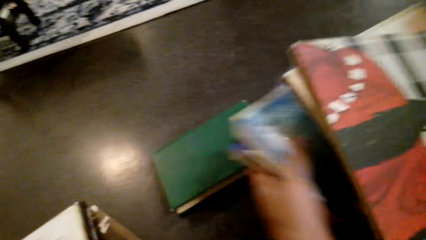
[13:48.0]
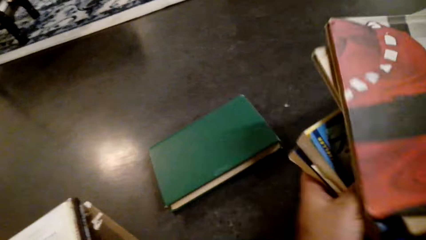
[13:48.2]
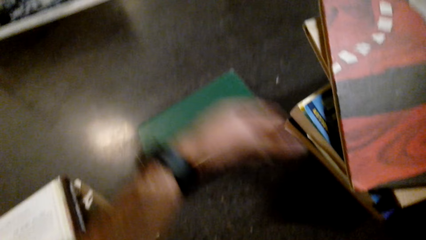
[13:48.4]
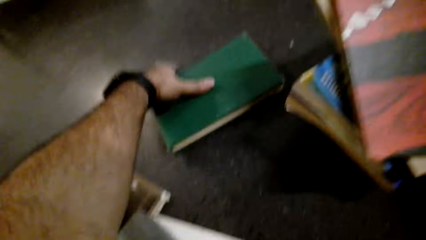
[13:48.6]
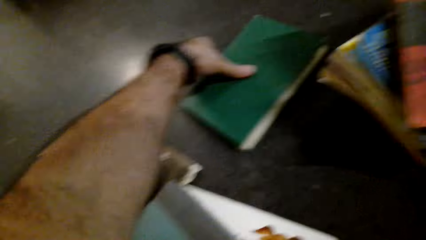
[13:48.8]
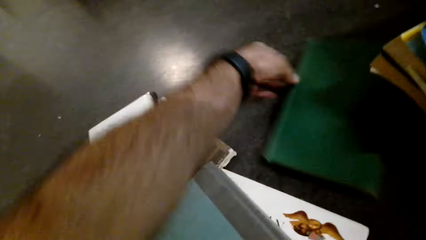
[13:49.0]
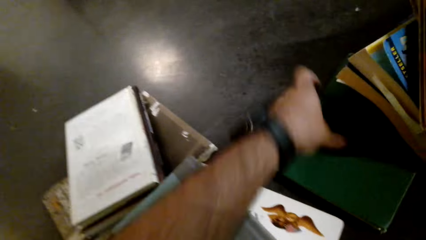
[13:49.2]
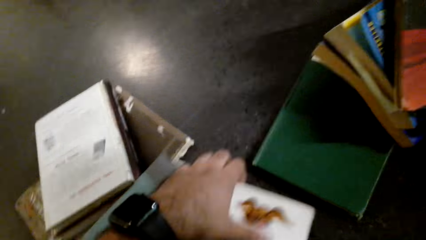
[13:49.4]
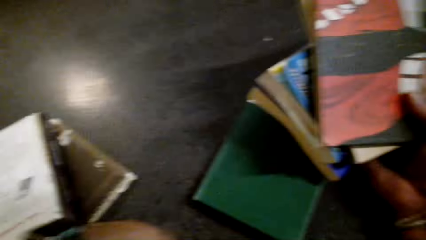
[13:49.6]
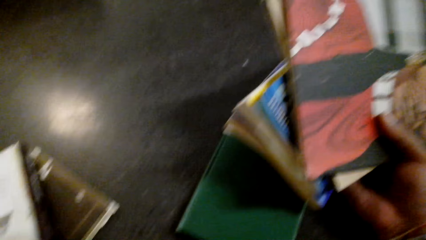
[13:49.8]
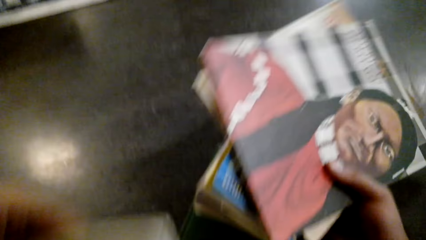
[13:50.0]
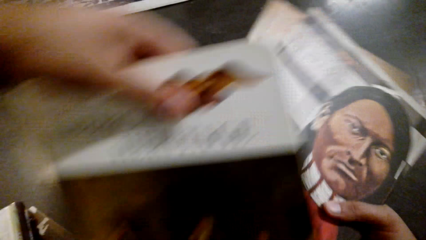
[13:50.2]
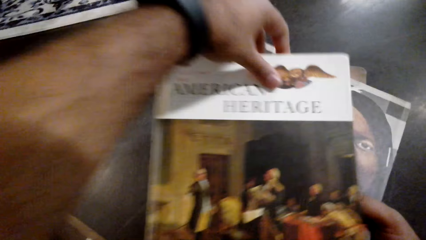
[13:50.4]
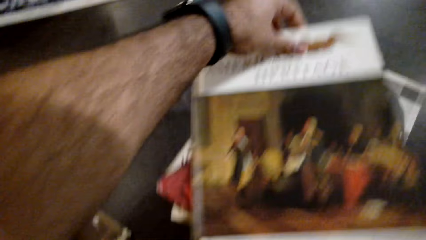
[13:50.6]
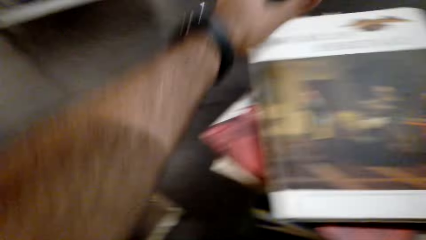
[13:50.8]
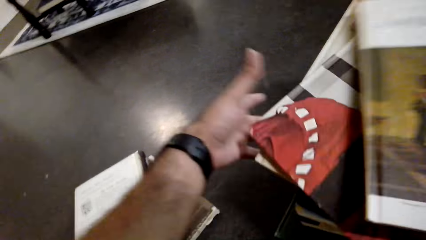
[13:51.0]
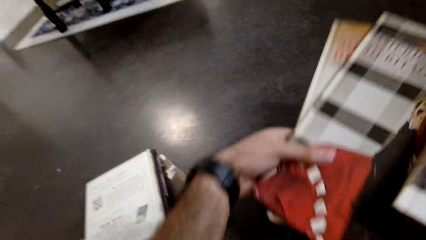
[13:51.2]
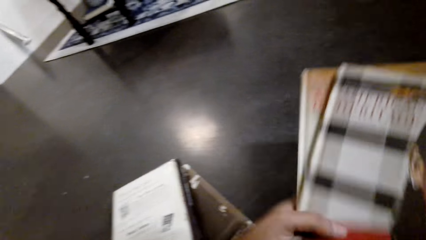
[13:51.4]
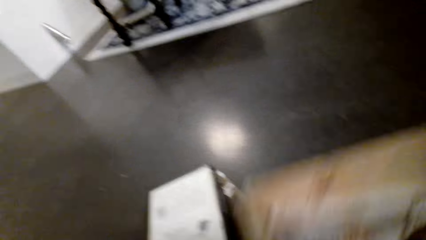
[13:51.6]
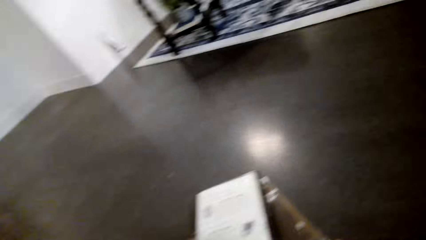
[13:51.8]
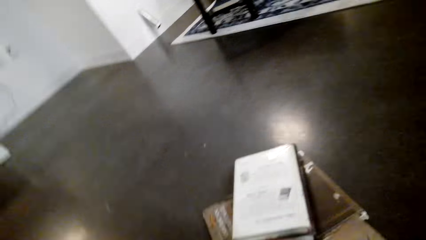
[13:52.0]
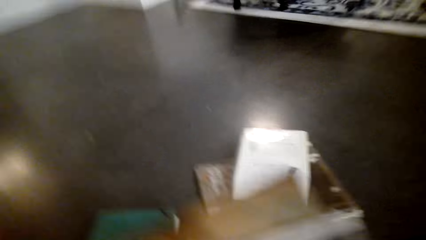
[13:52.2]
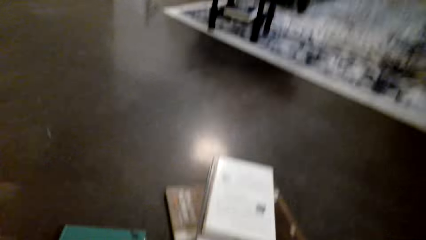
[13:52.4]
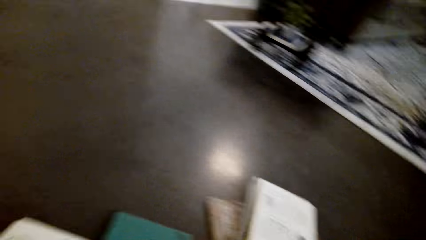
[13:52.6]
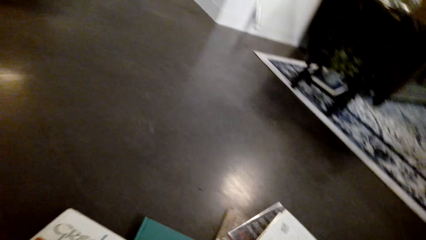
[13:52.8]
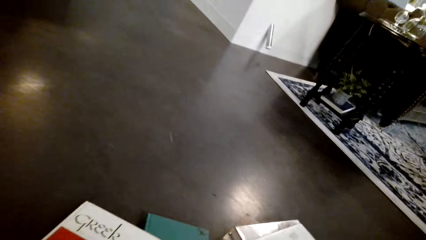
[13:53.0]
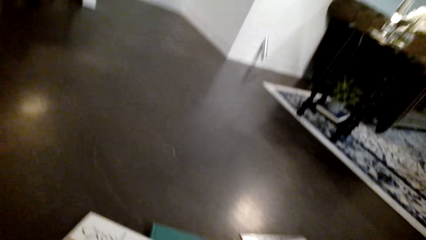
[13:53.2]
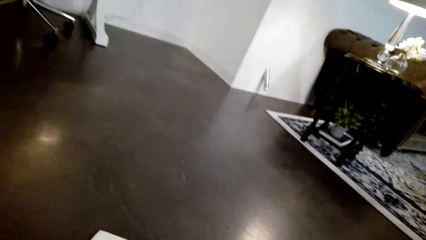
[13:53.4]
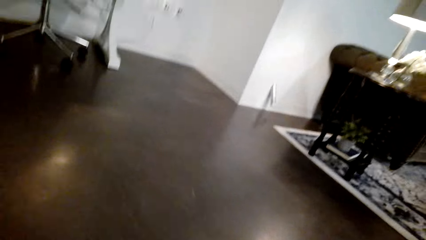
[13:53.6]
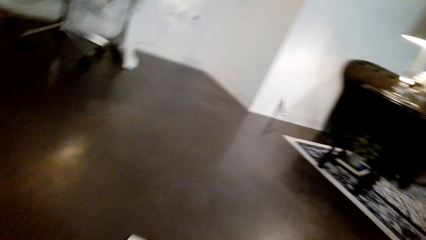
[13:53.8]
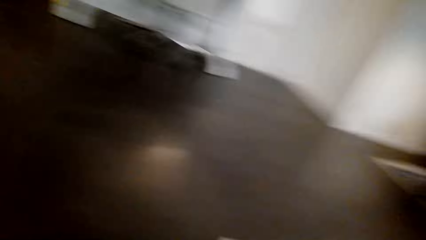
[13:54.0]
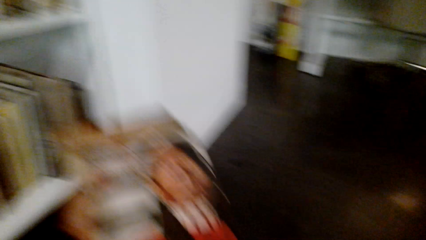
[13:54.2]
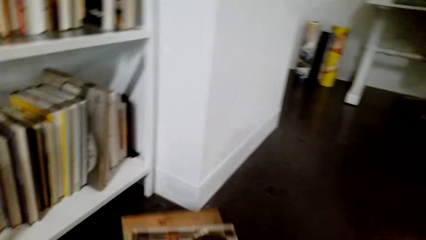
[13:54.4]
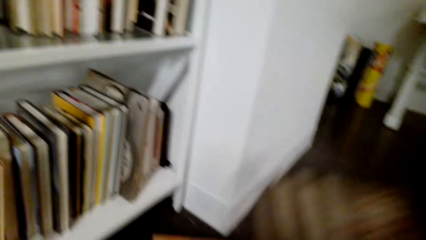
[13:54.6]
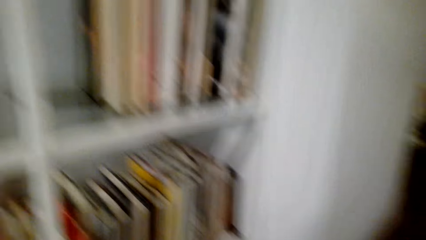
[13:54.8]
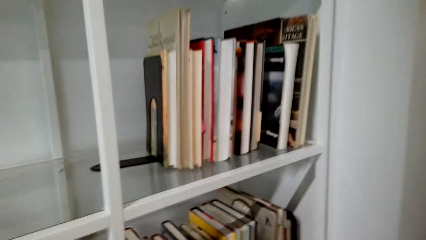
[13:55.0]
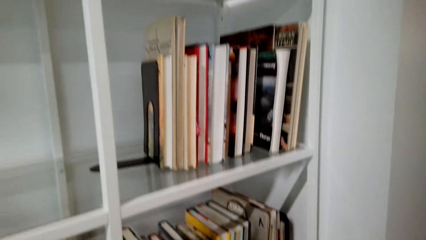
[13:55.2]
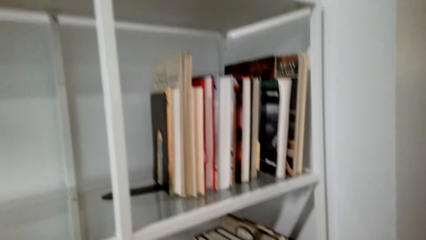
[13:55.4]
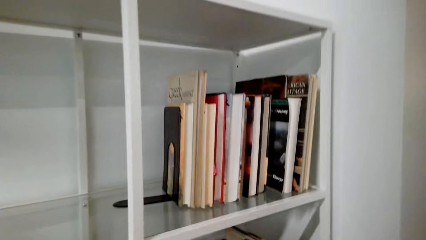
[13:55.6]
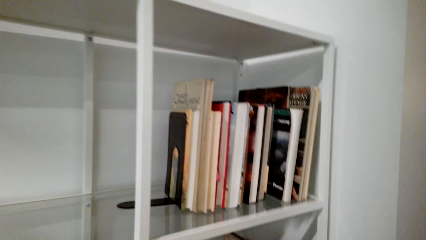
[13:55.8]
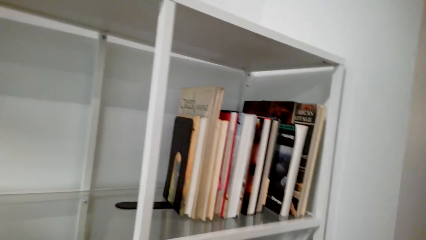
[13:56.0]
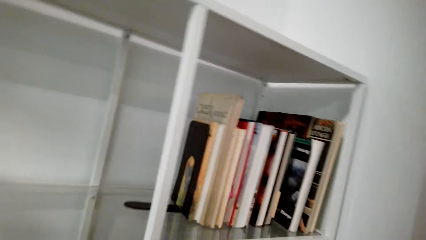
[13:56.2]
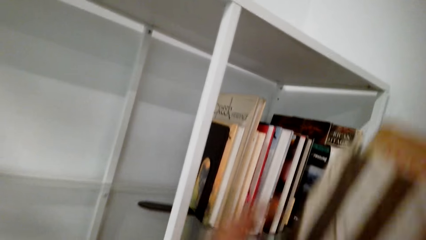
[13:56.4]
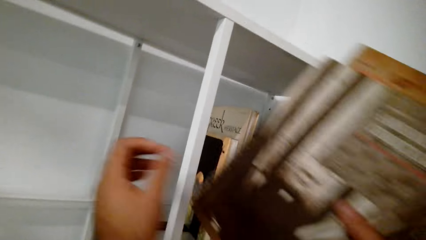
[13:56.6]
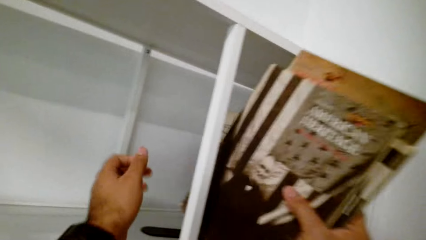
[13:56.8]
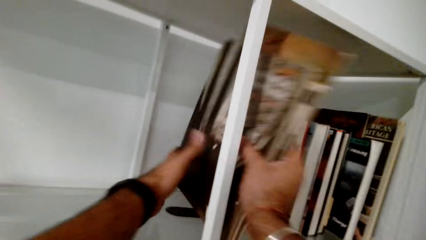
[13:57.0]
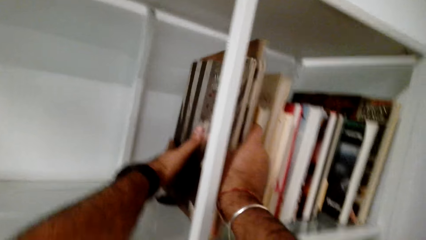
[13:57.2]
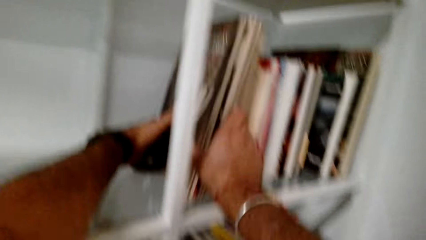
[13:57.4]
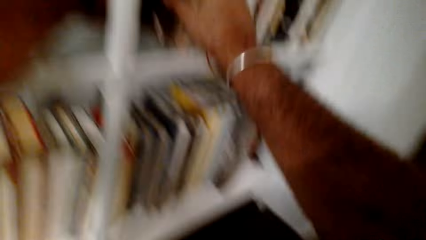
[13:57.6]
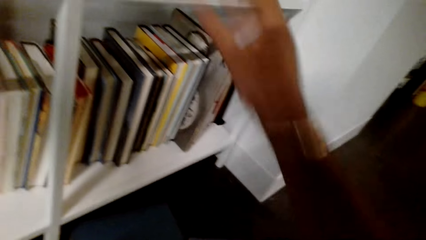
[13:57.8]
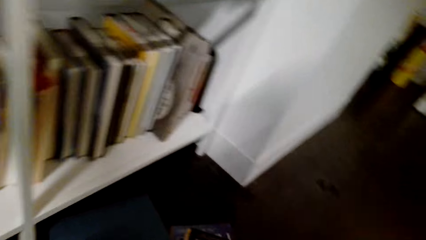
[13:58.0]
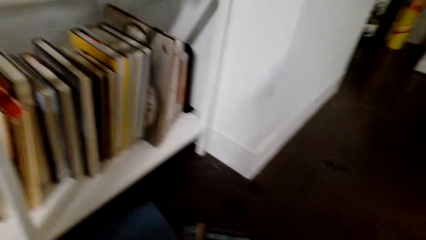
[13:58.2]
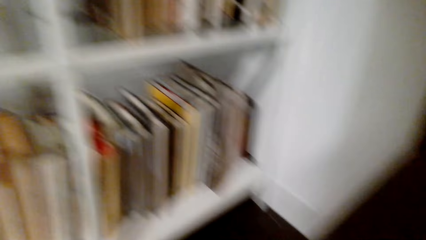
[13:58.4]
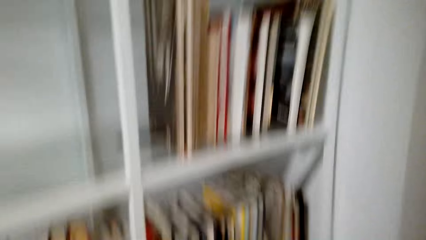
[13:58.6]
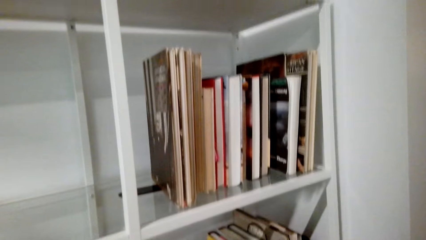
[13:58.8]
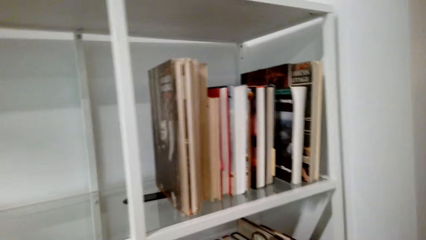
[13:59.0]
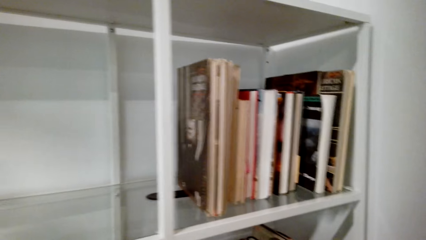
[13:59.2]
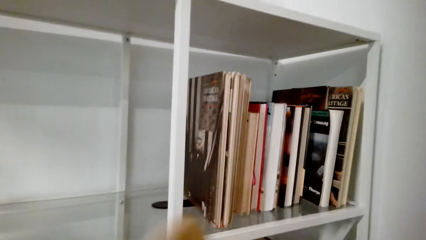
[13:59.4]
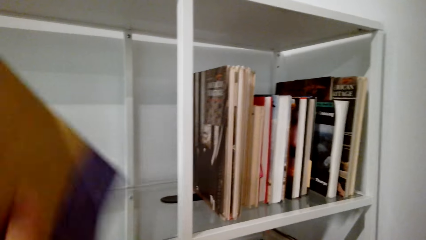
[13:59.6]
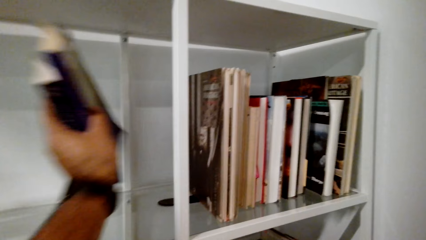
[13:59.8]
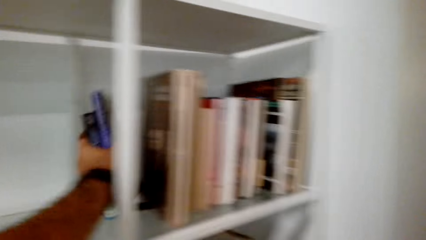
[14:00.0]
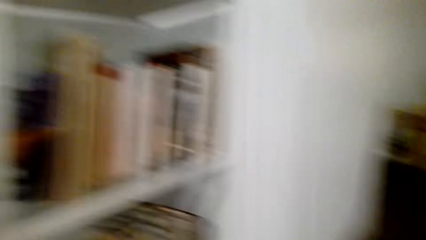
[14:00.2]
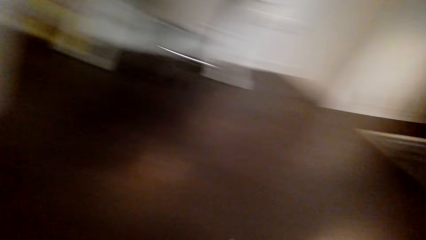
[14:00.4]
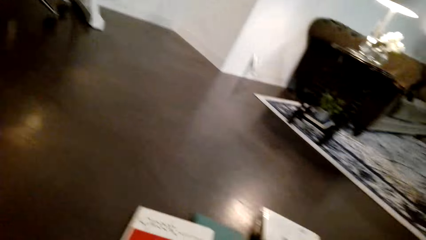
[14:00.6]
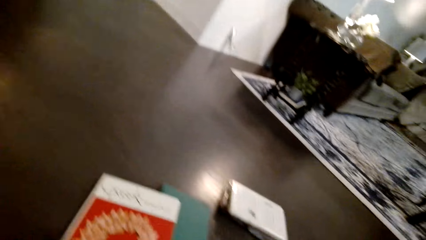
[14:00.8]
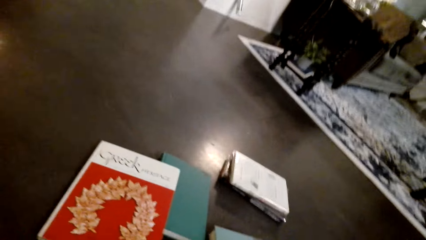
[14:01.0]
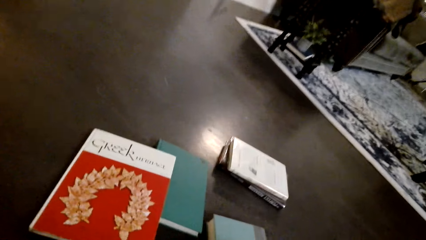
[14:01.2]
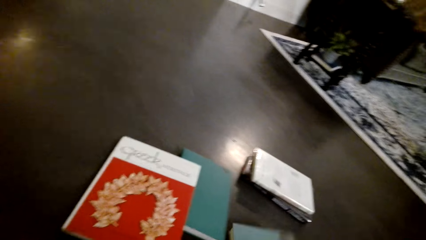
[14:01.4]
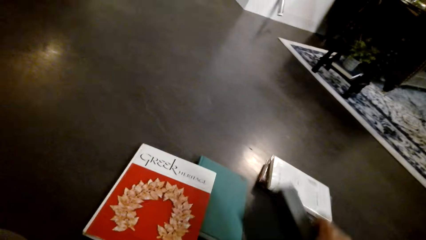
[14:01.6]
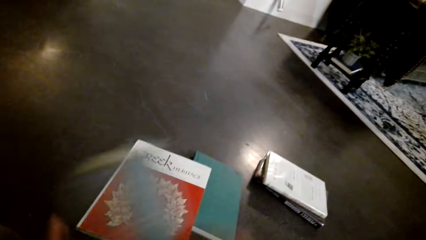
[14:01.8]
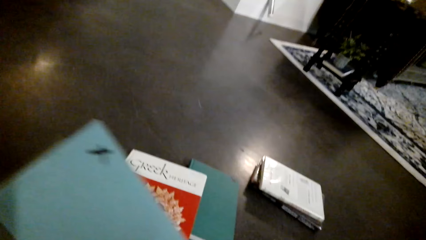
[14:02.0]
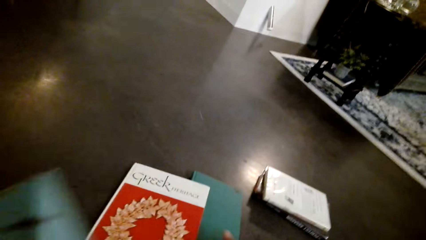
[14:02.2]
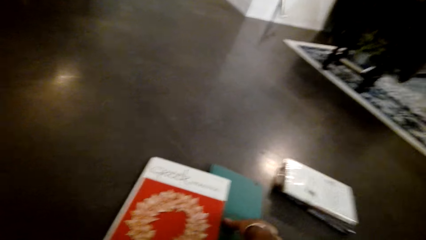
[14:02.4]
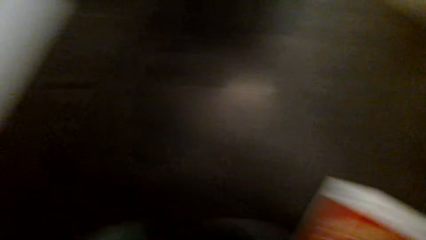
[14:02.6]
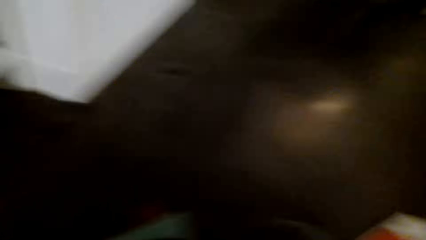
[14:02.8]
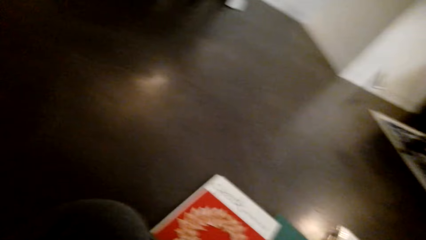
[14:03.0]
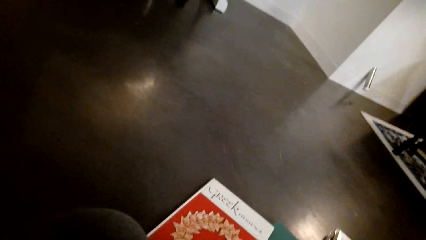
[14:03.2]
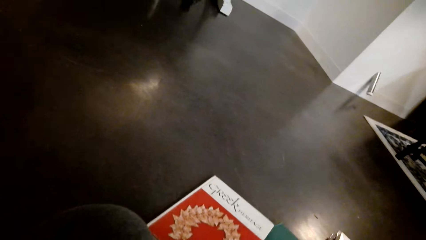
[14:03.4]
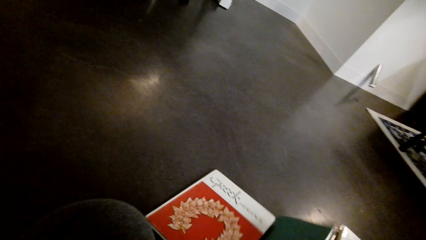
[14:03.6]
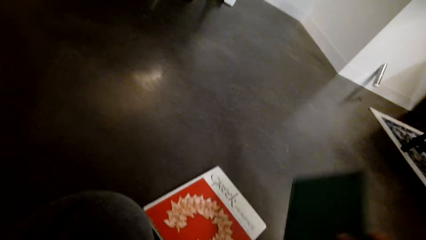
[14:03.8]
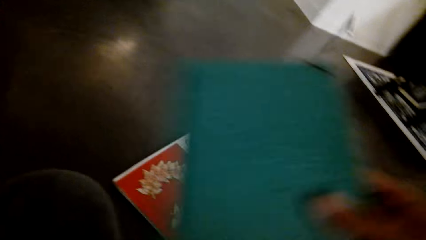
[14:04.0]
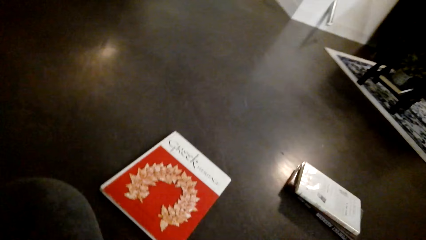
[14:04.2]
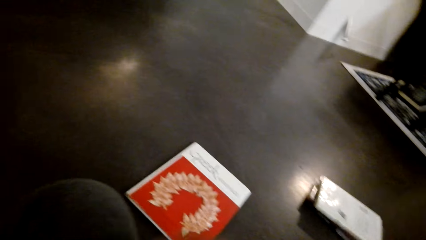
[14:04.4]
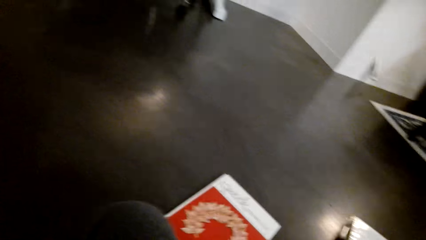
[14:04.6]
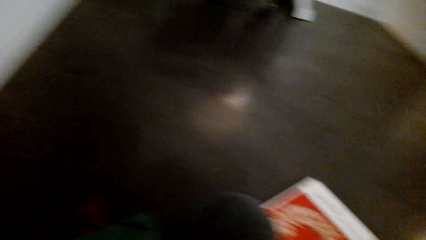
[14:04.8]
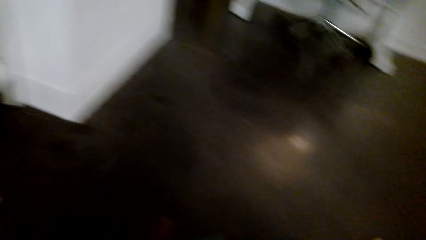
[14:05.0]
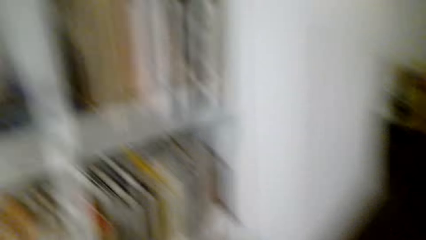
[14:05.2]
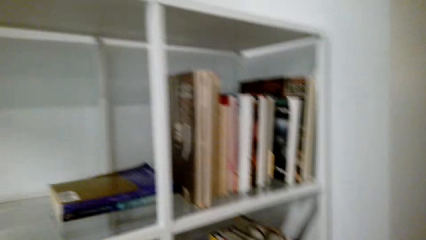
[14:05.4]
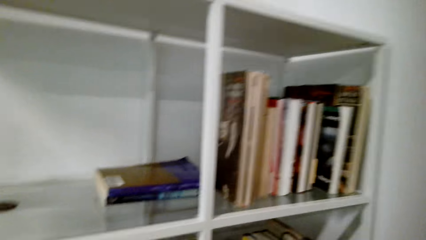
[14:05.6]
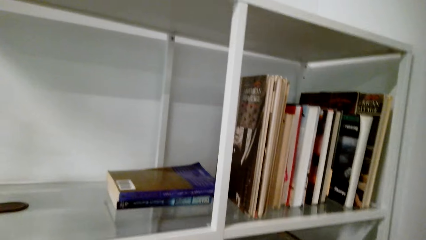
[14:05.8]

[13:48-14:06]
The camera wearer arranges the books on the shelf. They pick the books from the table or floor.
